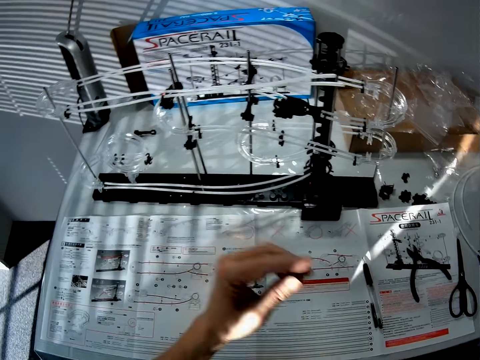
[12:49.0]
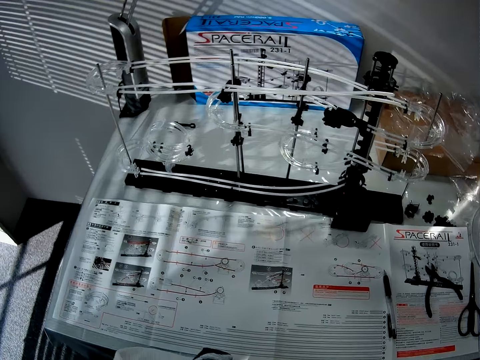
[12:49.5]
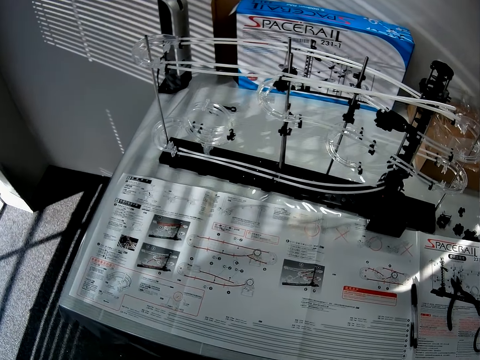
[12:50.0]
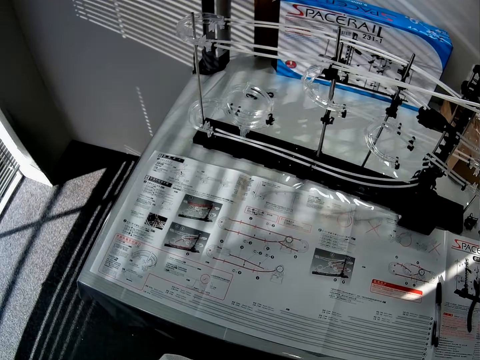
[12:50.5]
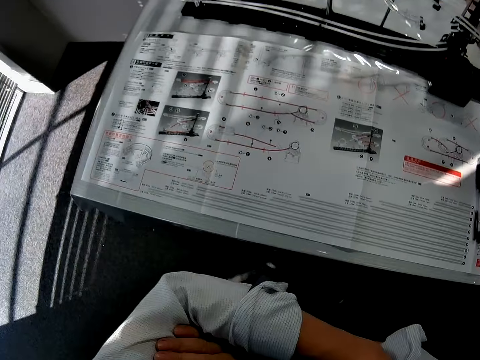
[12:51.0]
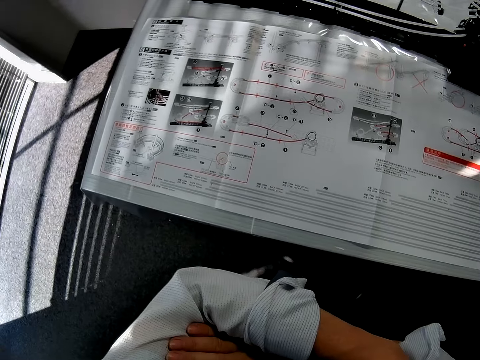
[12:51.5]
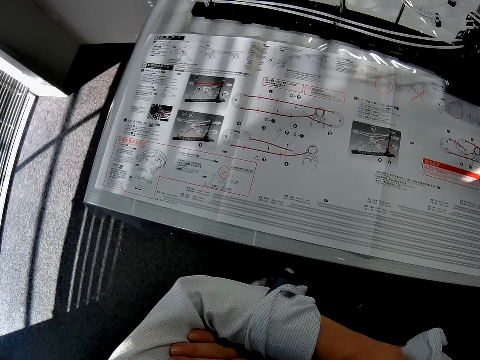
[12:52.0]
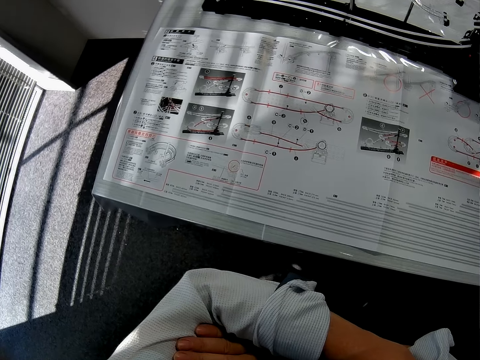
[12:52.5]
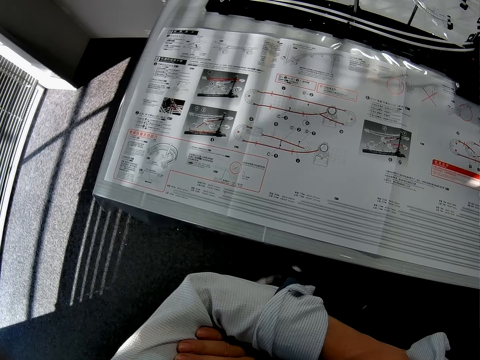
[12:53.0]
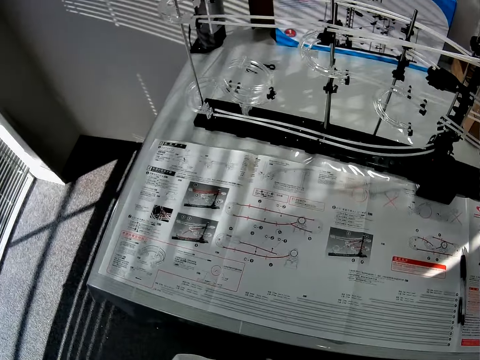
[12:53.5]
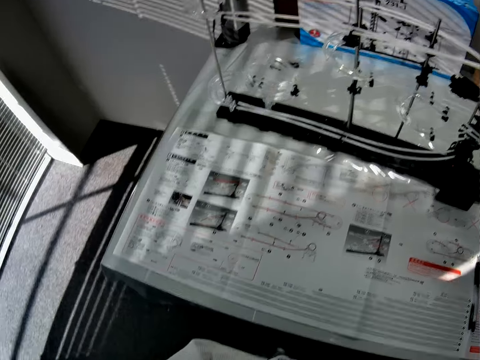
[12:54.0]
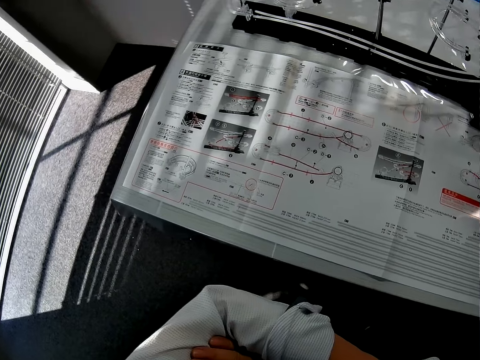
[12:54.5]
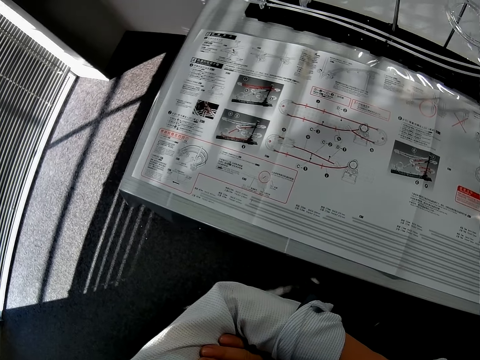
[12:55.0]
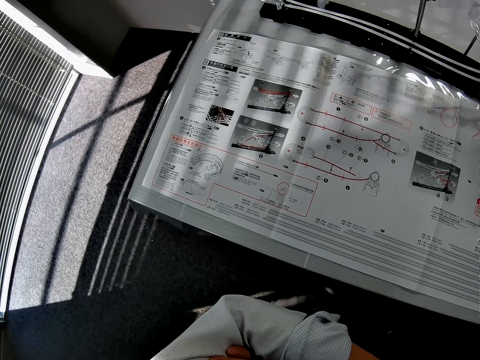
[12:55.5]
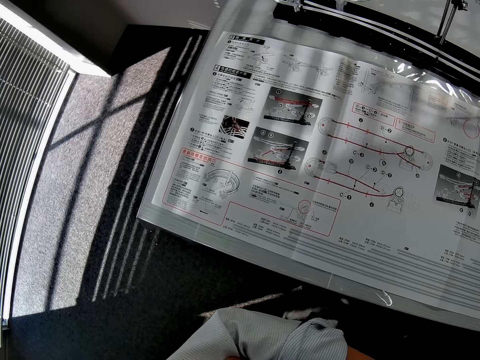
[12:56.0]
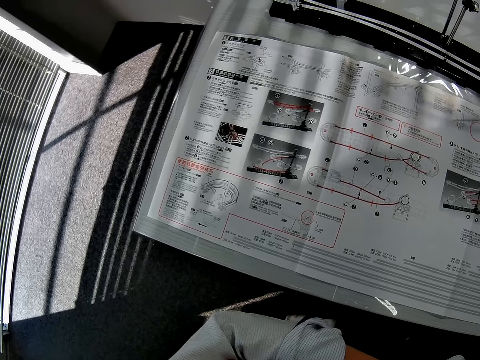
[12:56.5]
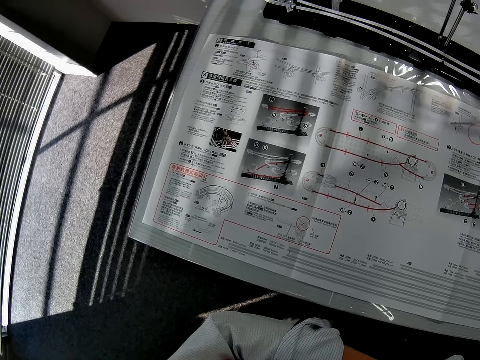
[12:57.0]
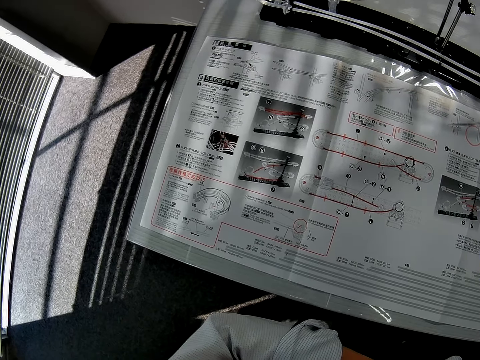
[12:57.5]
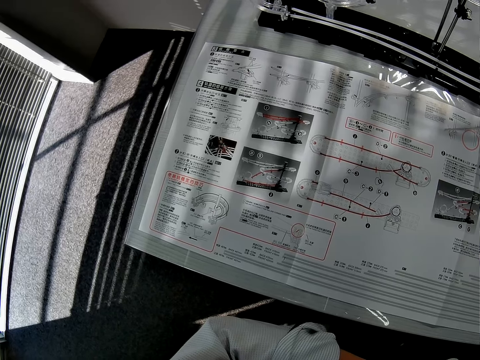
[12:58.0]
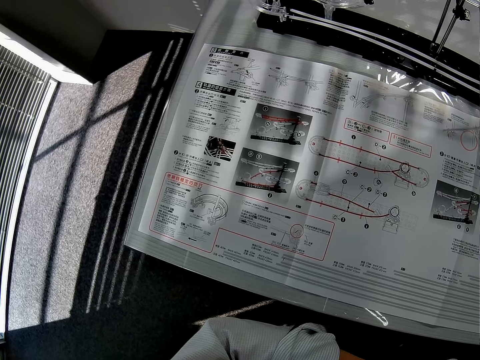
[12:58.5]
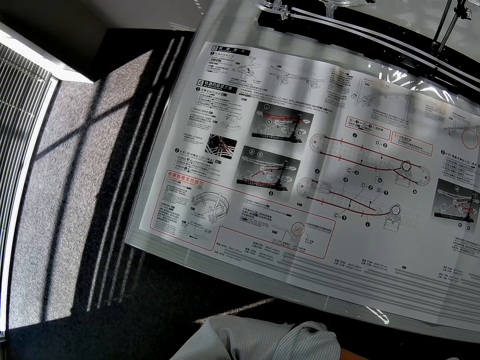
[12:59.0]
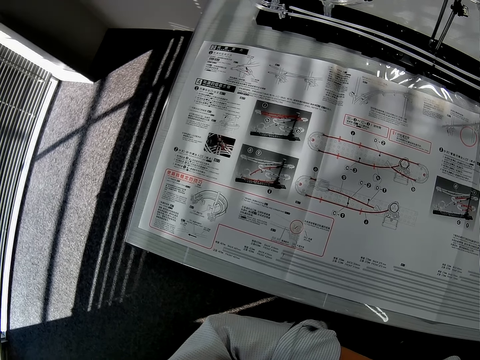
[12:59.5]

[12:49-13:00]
The camera wearer refers to the manual.

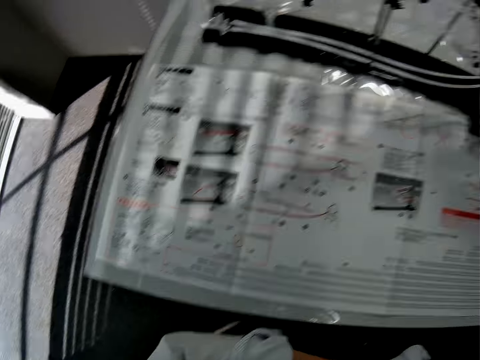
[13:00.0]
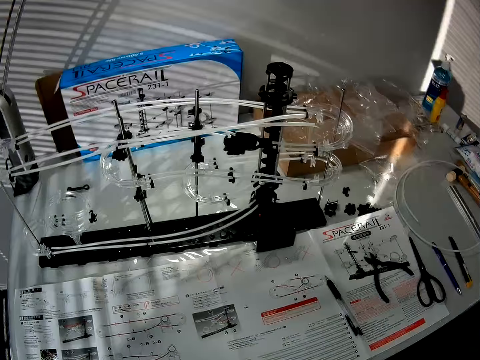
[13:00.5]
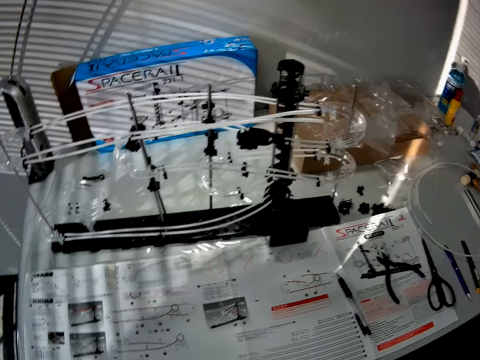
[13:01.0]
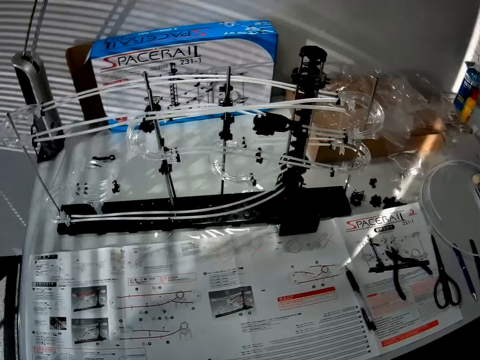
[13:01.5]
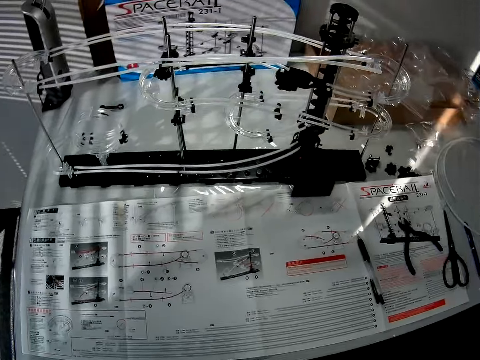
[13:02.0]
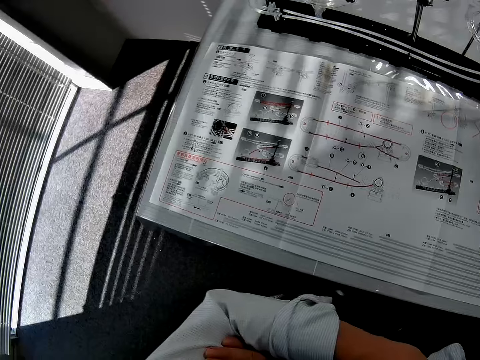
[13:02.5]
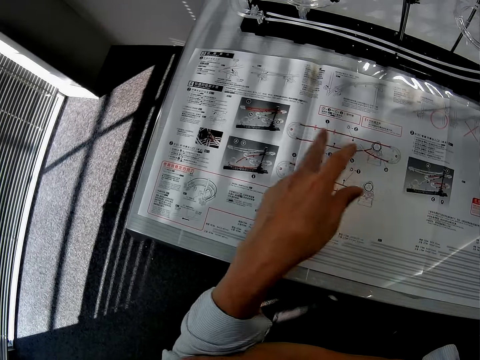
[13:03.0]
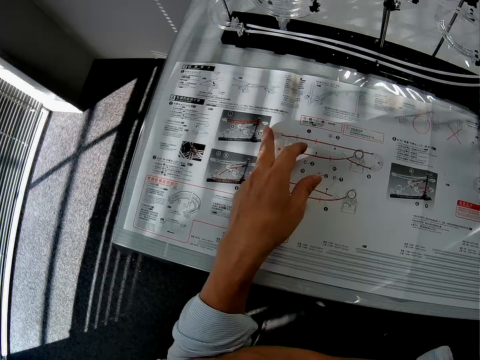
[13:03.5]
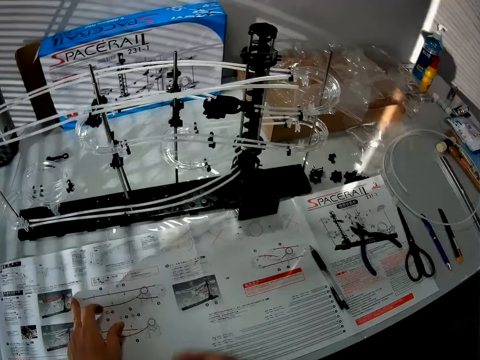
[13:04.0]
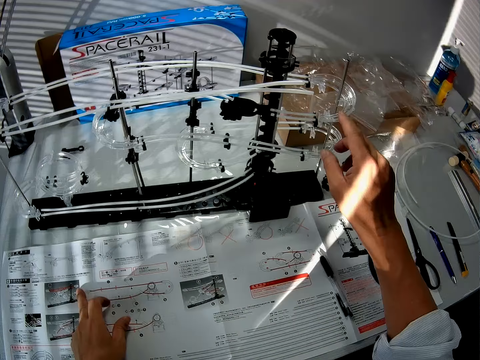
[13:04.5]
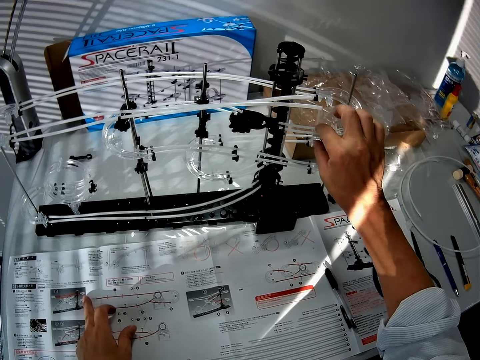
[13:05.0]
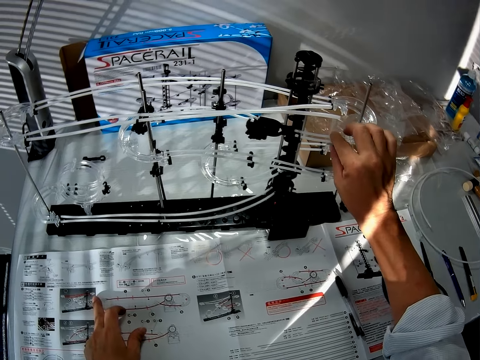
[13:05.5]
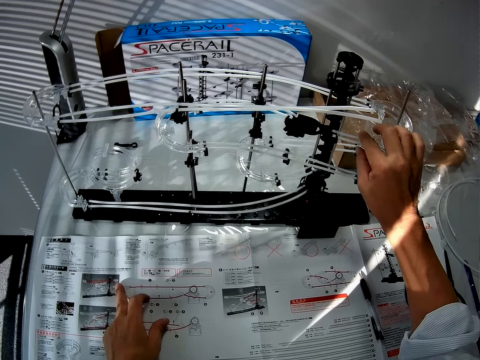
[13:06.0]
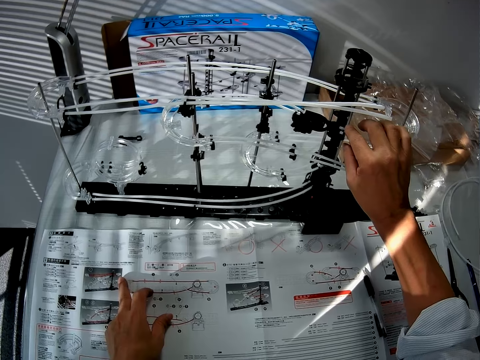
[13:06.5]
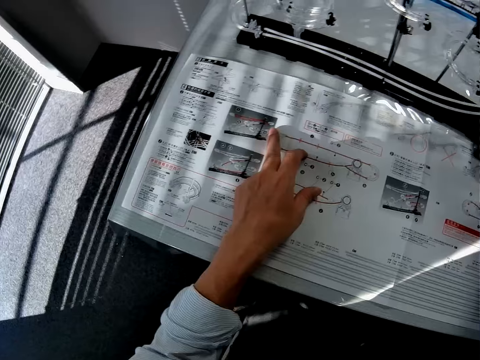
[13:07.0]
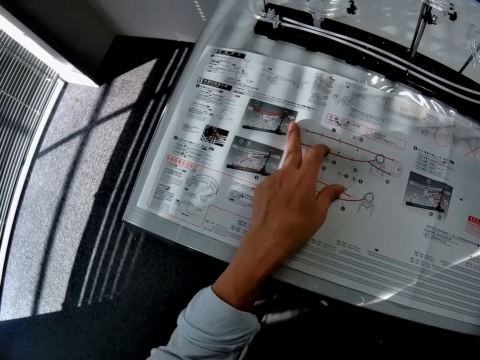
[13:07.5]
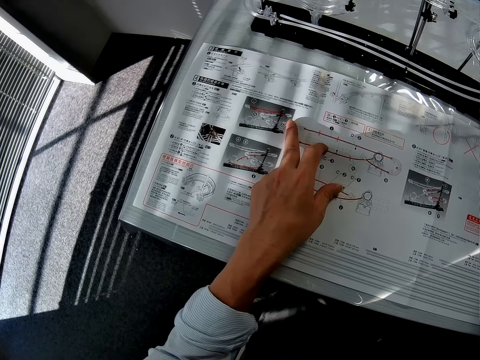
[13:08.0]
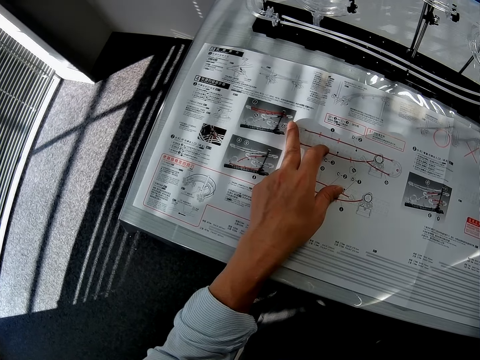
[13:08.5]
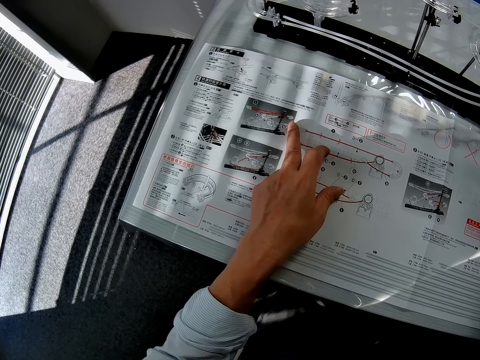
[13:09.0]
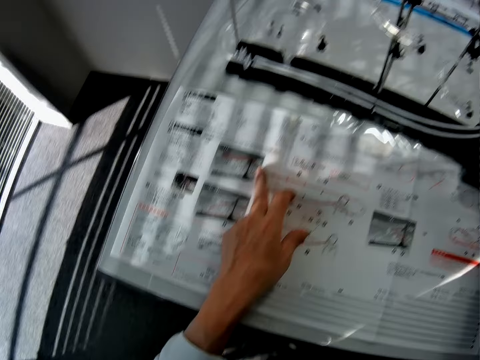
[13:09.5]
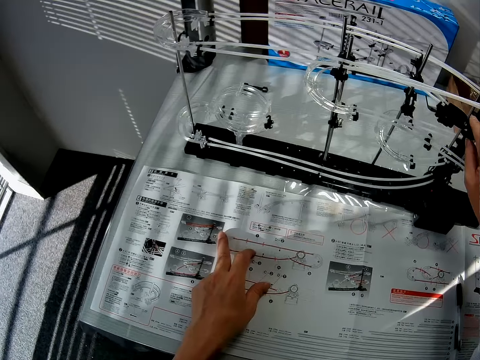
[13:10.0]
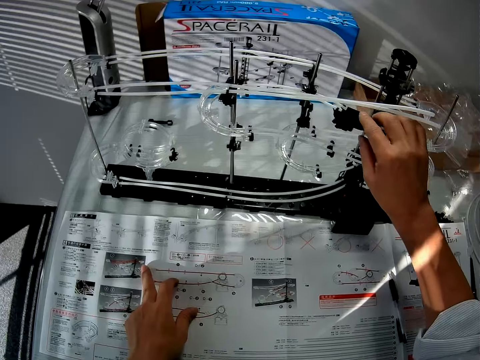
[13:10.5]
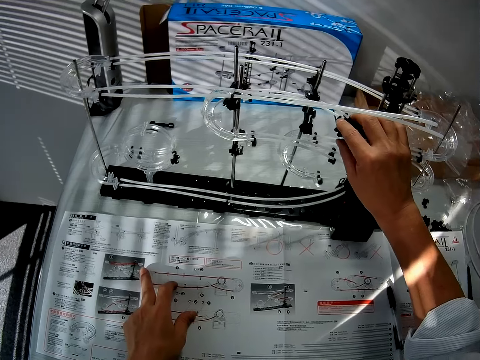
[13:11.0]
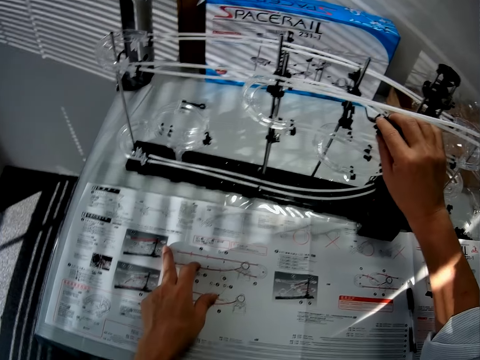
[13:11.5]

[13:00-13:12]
The camera wearer touches the instruction paper. They touch the space rail.

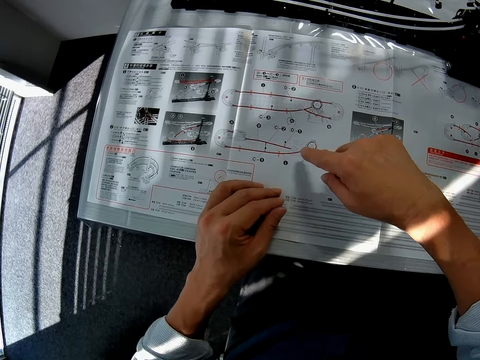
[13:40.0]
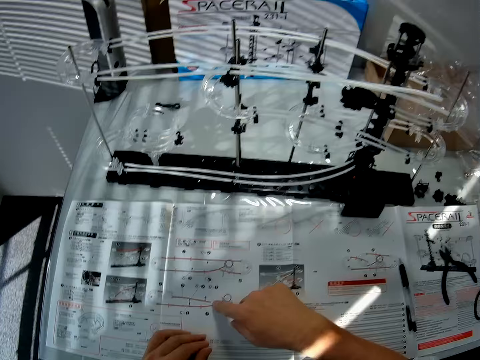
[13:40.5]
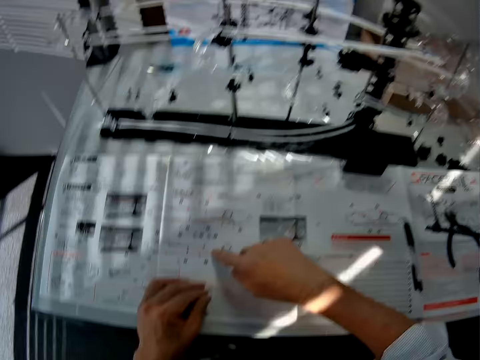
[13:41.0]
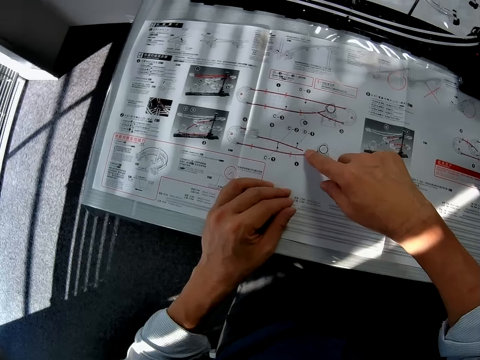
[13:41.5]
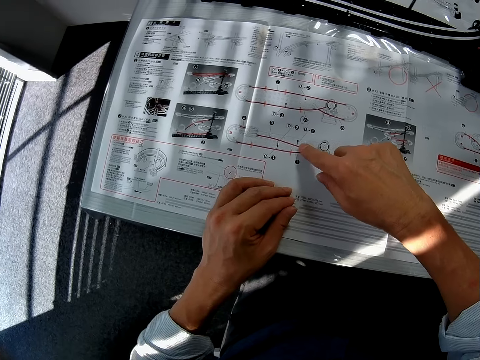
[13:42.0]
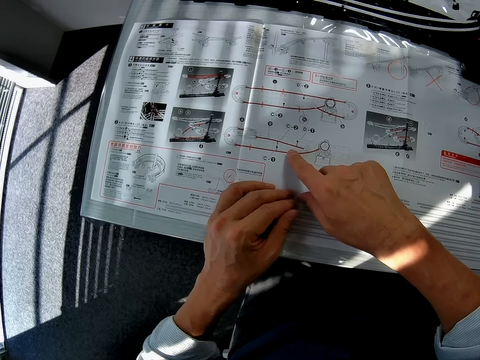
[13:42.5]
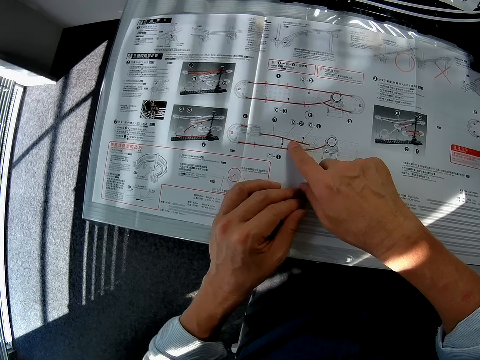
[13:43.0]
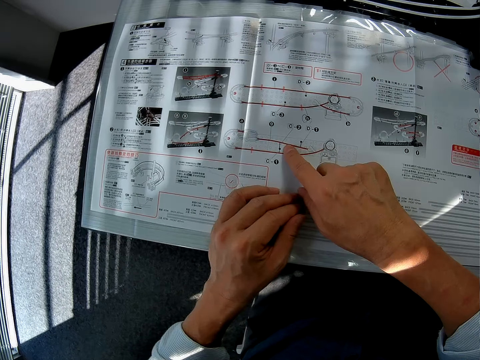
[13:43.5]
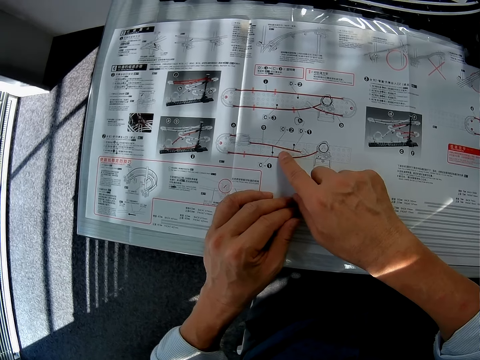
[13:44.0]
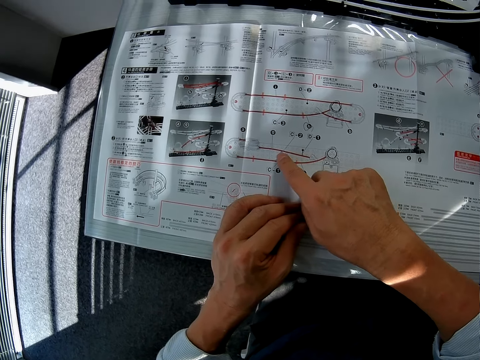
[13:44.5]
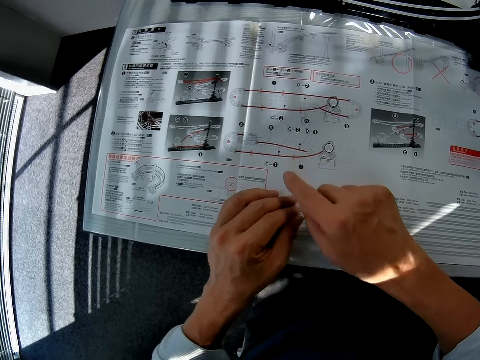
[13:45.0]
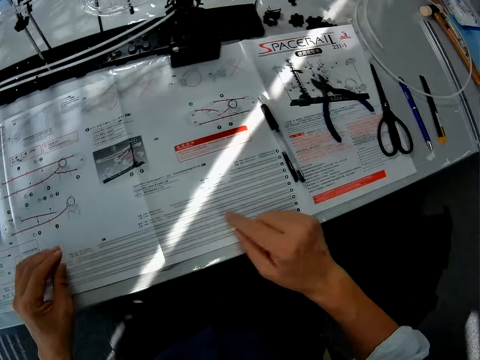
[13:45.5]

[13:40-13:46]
The camera wearer refers to the manual. They touch the paper.
